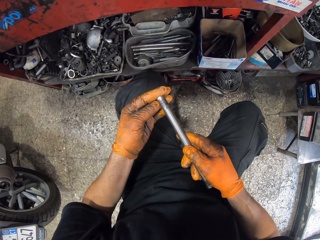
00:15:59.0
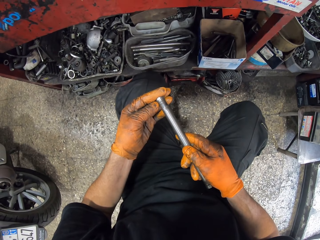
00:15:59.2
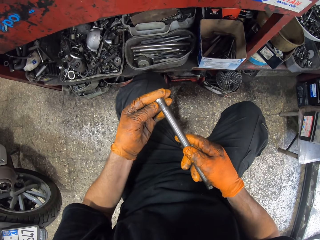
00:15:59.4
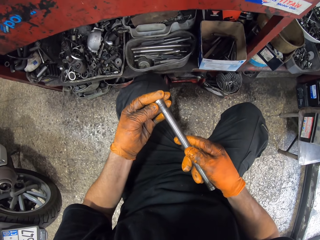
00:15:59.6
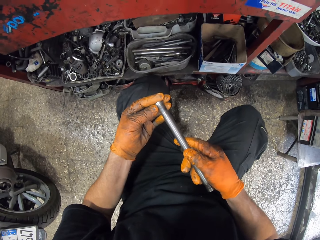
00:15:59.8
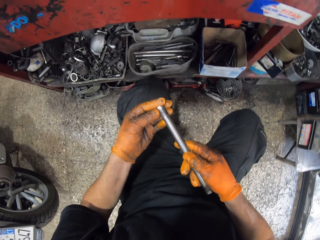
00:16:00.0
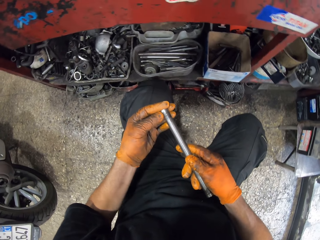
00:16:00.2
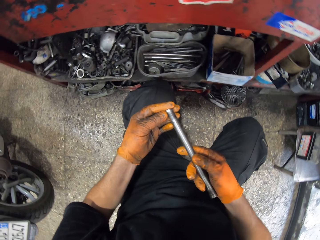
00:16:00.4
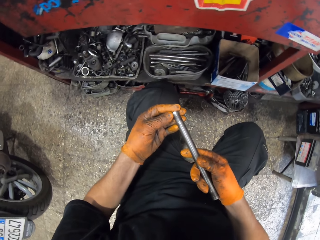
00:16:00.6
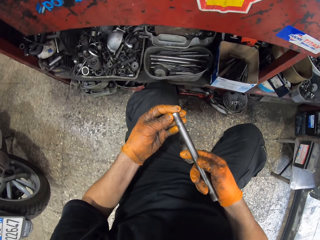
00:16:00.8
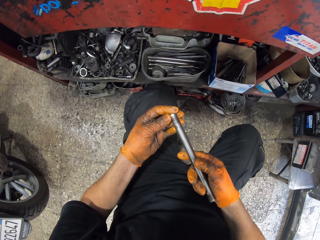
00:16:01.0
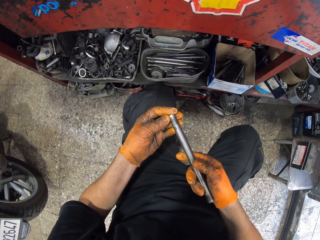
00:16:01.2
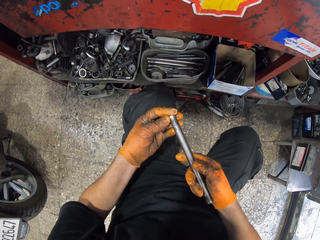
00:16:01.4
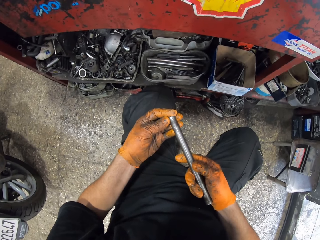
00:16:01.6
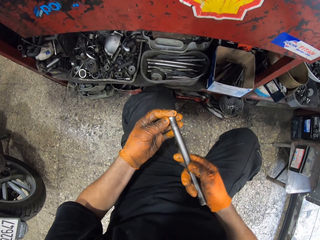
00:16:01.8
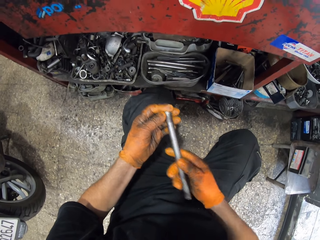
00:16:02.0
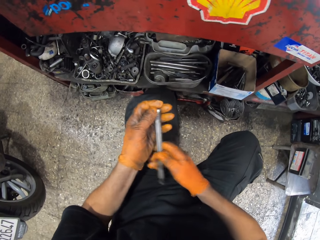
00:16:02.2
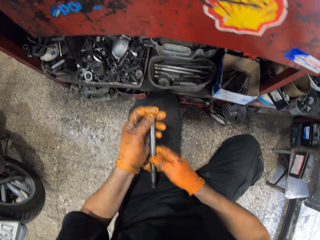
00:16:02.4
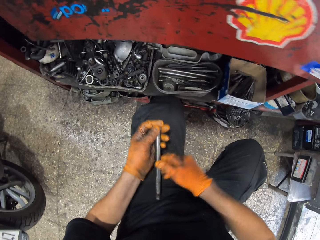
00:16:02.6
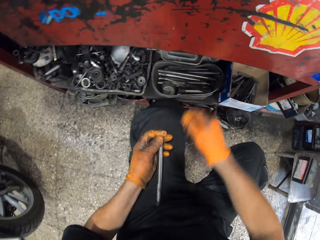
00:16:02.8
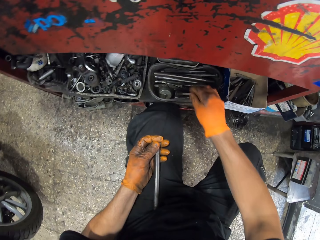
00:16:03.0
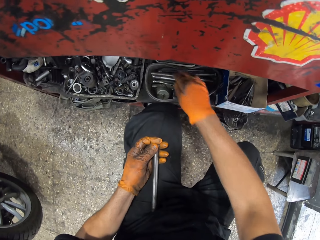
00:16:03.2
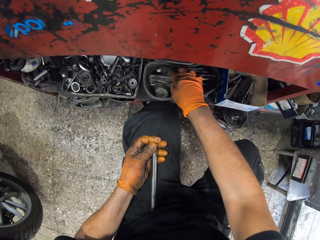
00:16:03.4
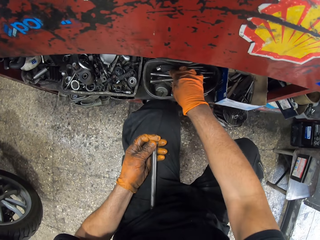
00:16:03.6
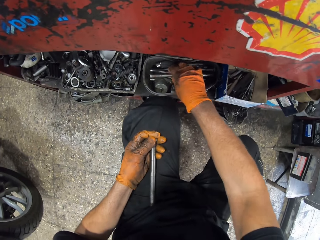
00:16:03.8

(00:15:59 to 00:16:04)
The camera wearer fixes something on the wrench.

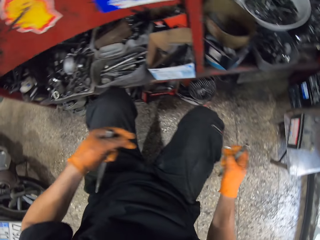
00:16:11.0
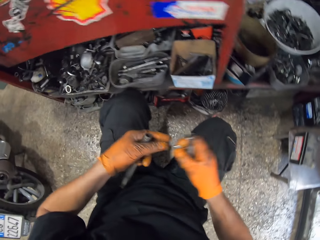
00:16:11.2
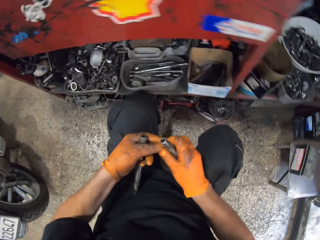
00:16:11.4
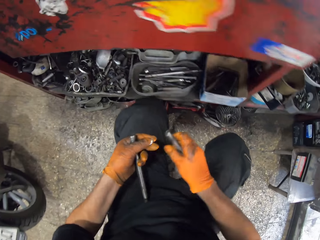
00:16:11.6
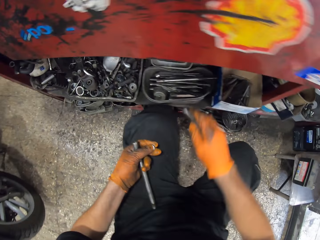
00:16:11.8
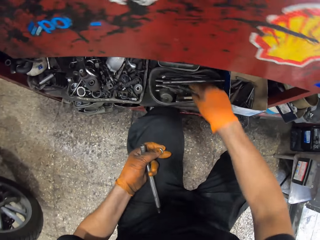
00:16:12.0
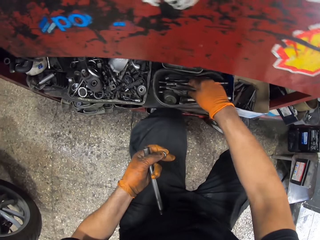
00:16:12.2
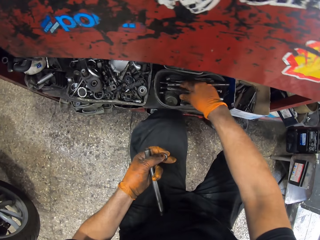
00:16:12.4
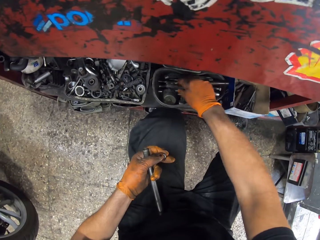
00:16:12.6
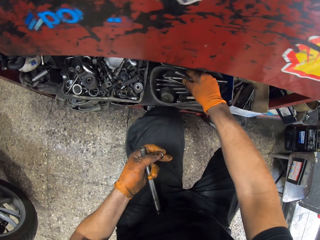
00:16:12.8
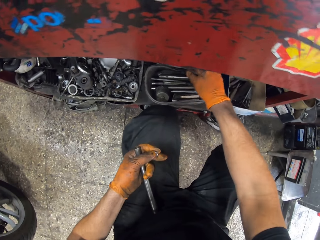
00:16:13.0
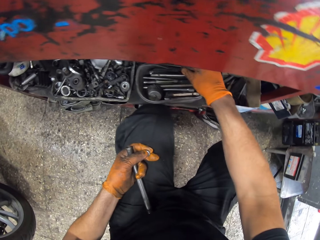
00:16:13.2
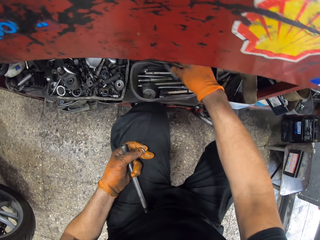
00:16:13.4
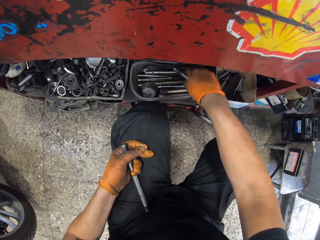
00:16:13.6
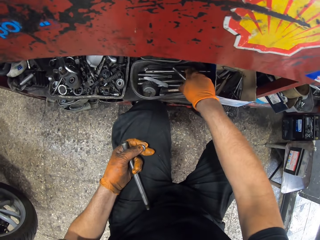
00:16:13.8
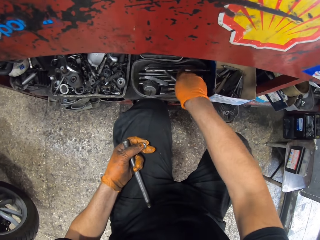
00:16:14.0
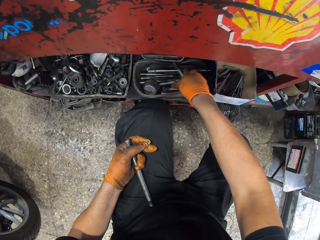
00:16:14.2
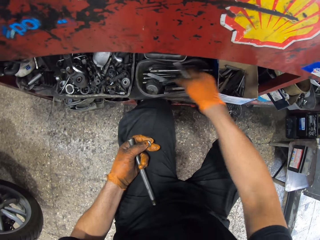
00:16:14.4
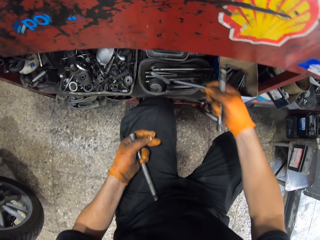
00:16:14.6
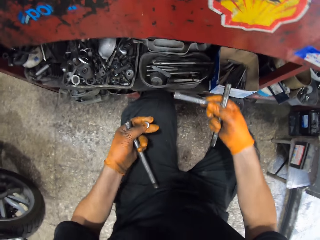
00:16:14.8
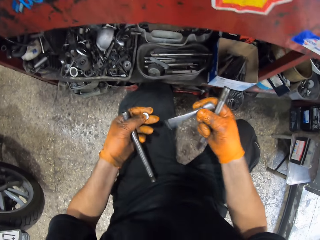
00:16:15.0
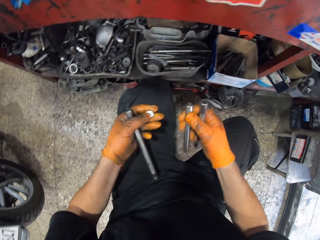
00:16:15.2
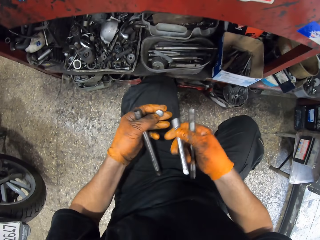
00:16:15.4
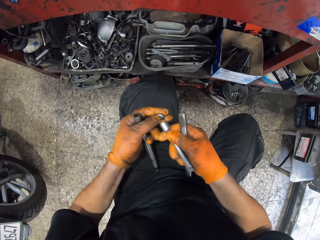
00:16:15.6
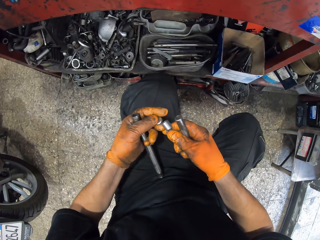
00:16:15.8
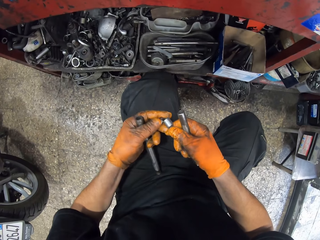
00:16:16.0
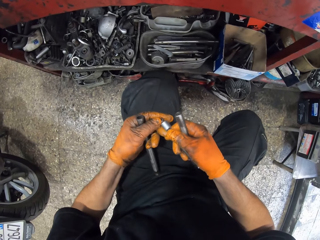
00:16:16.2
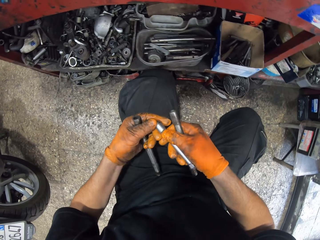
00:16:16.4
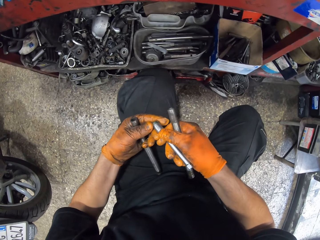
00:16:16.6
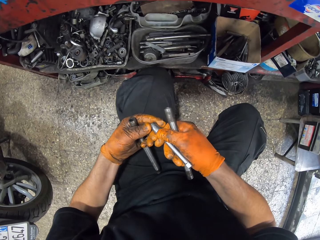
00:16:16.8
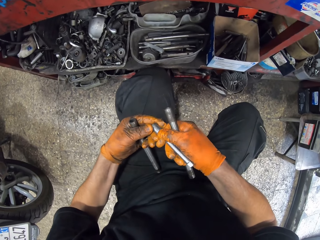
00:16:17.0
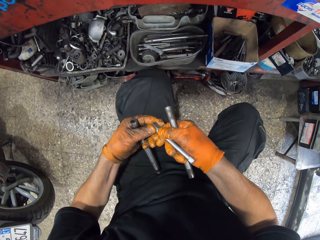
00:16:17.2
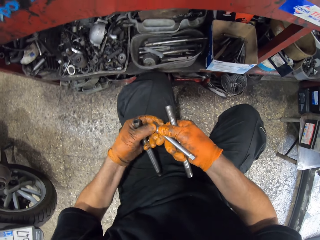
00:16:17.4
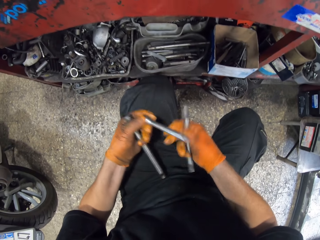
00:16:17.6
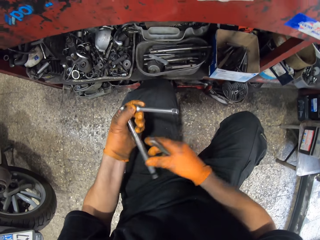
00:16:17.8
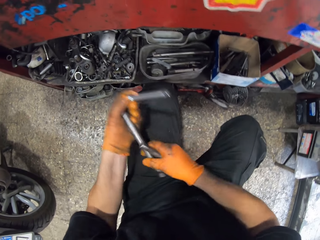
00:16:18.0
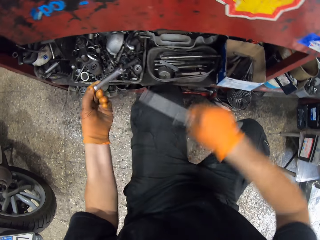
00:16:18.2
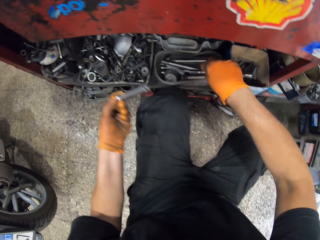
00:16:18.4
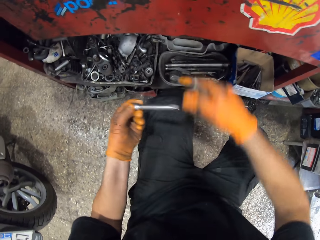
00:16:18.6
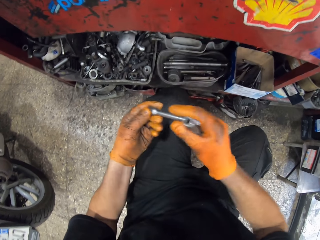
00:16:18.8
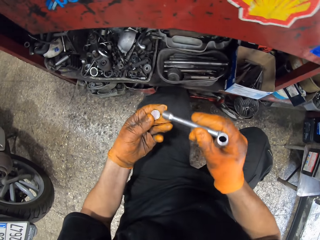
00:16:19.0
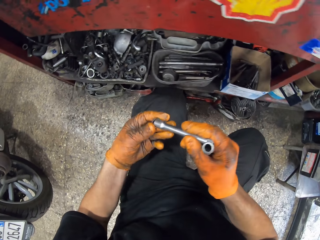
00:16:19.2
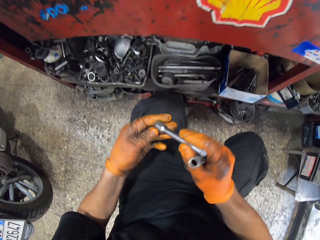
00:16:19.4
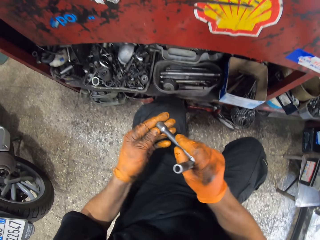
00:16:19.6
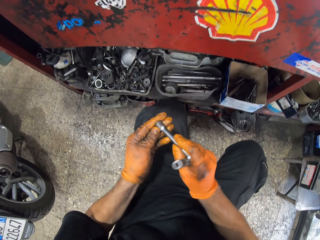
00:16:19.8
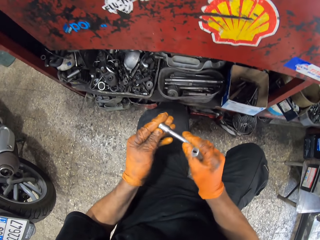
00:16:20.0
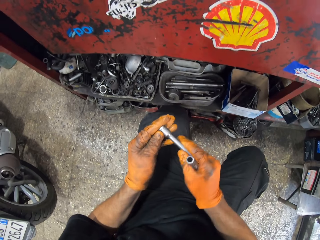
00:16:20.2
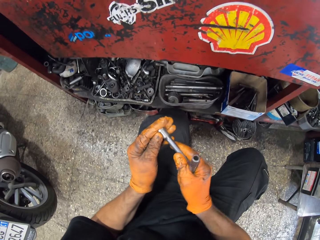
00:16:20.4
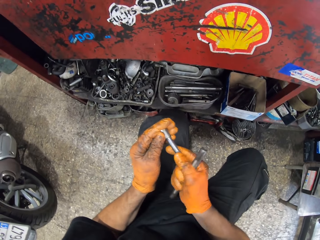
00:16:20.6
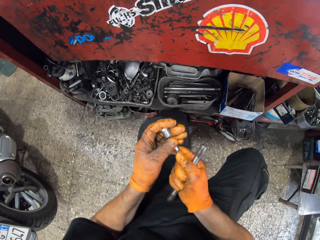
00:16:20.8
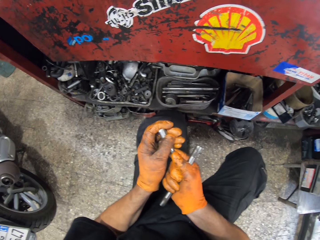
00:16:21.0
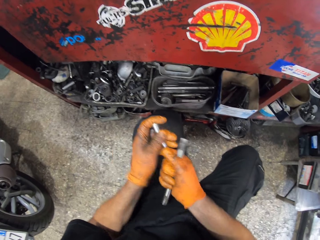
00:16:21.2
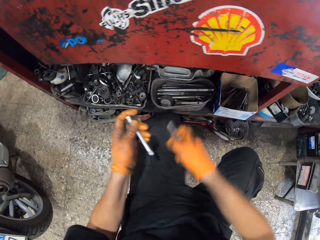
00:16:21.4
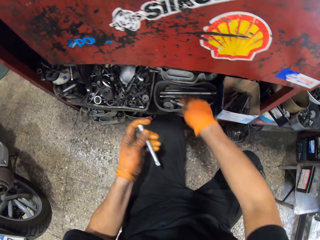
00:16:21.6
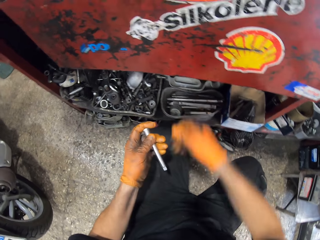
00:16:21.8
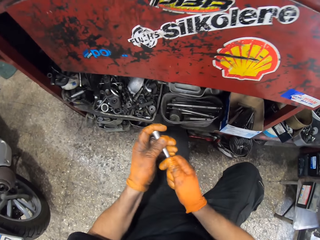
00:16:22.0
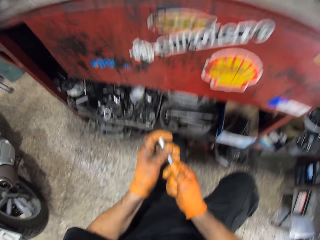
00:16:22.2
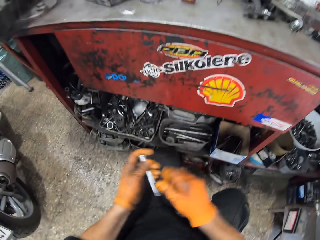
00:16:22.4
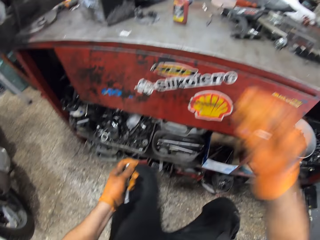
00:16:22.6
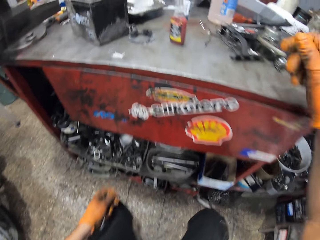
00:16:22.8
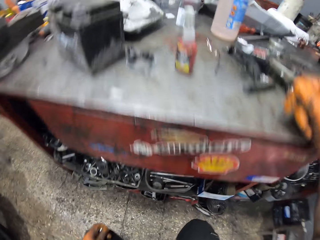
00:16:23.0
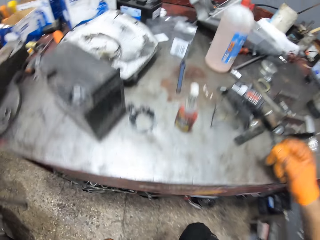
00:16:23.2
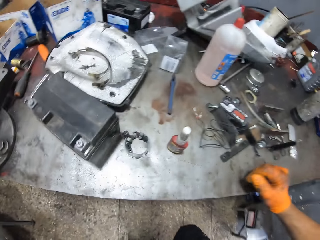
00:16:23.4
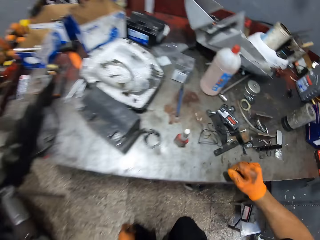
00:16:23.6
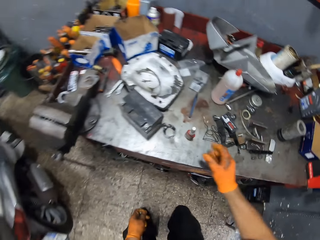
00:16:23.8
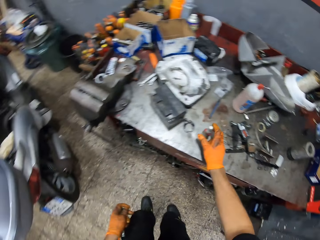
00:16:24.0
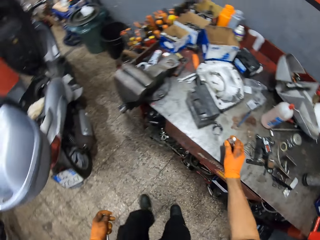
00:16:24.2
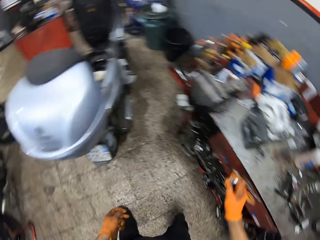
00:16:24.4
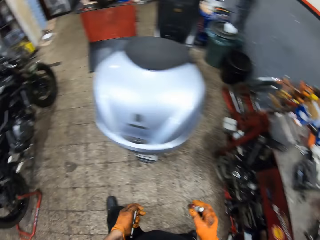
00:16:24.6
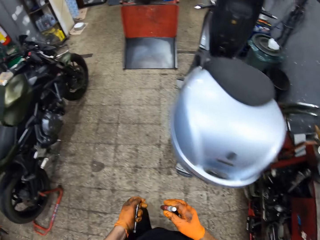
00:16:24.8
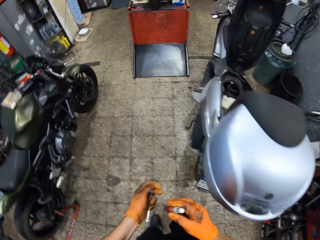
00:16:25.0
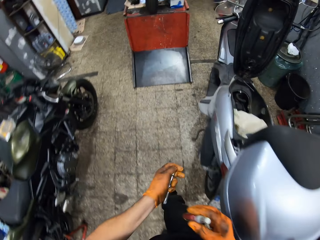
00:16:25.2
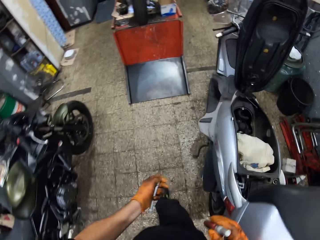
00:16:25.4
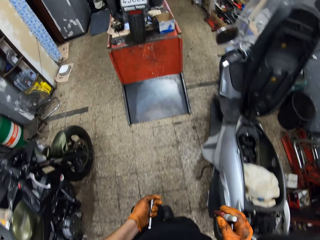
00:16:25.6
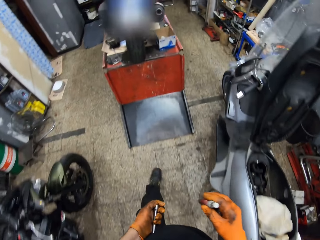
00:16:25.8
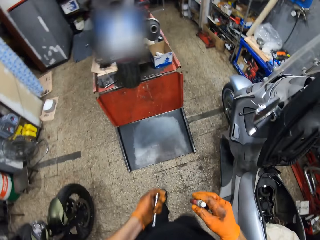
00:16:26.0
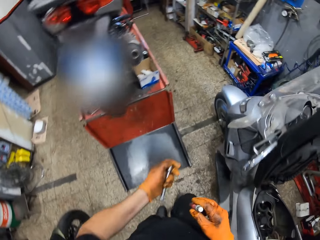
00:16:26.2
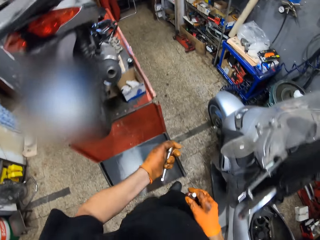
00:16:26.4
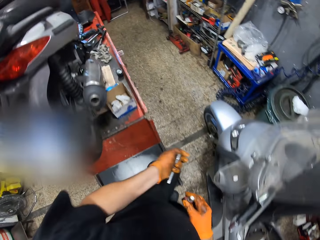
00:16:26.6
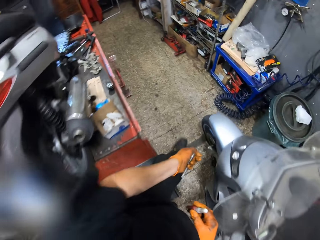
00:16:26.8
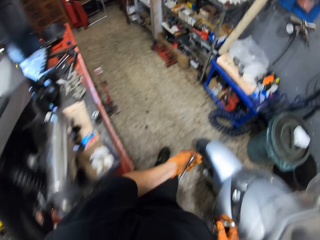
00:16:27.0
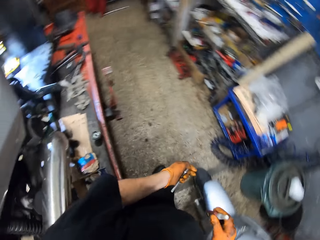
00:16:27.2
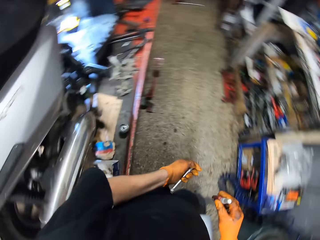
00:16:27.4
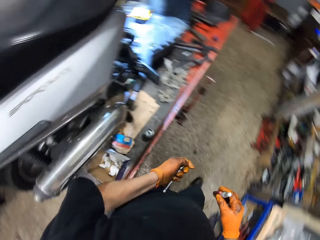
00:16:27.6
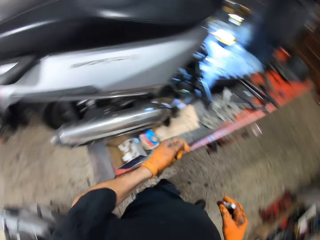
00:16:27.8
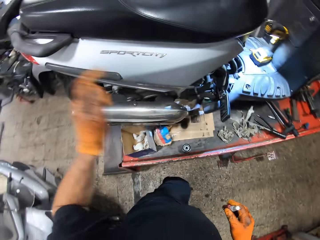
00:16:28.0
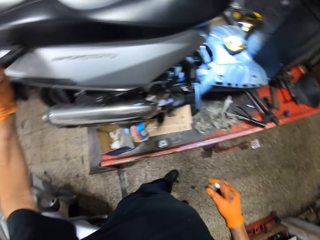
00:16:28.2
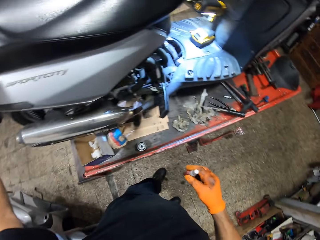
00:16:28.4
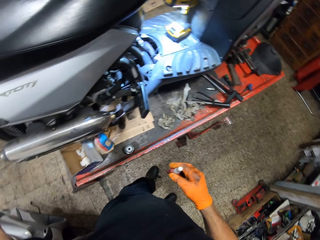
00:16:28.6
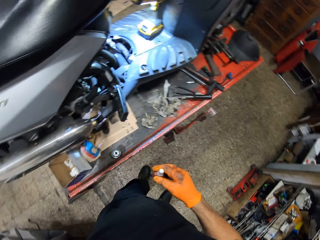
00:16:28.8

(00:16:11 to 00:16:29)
The camera wearer picks a flat metal in the tool box with his gloved right hand. He drops the flat metal in the tool box with his gloved right hand. He picks a spanner or wrench from the tool box with his gloved right hand. He hovers over the box. He places the lid on the spanner in his gloved right hand with his gloved left hand. He drops the wrench in the box. He picks the glue on the table with his gloved right hand. He walks around the room.
